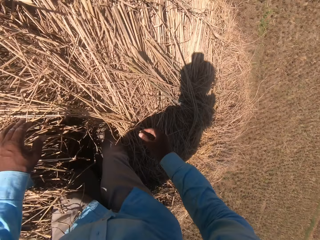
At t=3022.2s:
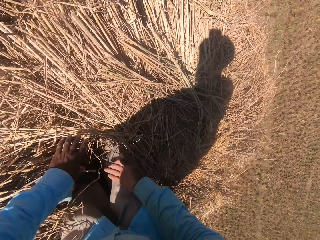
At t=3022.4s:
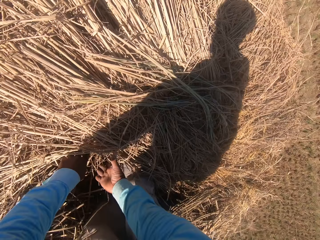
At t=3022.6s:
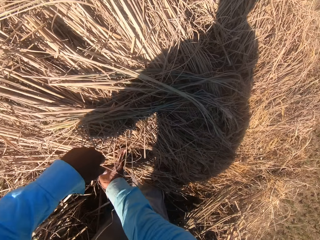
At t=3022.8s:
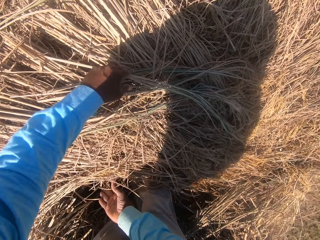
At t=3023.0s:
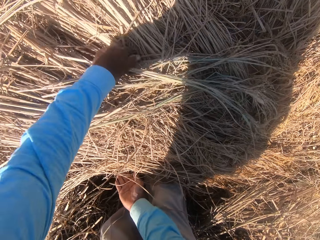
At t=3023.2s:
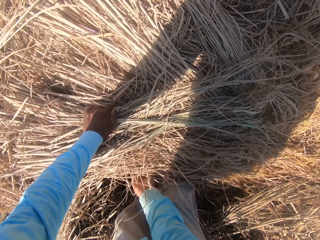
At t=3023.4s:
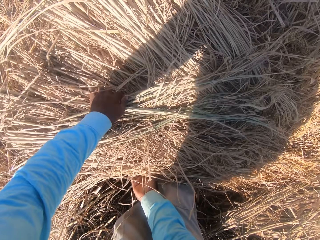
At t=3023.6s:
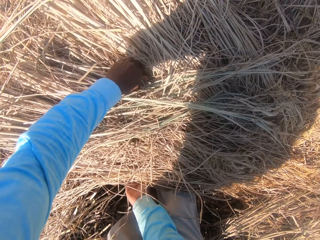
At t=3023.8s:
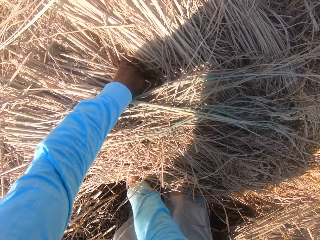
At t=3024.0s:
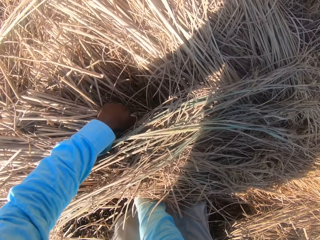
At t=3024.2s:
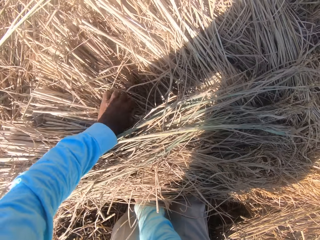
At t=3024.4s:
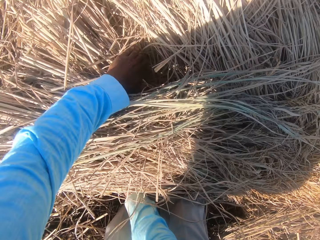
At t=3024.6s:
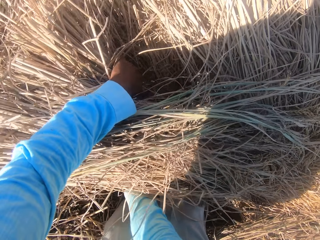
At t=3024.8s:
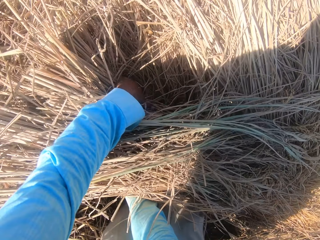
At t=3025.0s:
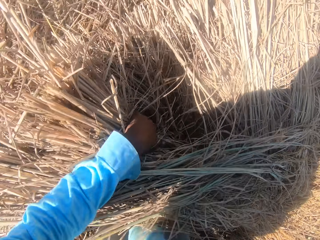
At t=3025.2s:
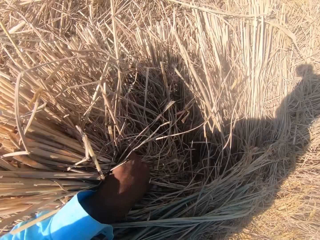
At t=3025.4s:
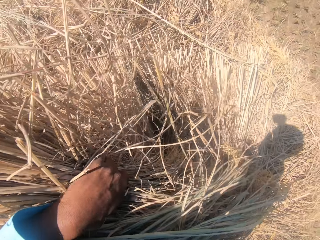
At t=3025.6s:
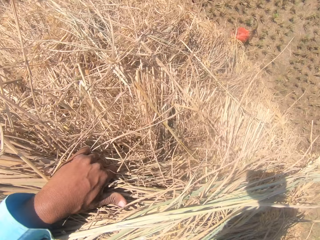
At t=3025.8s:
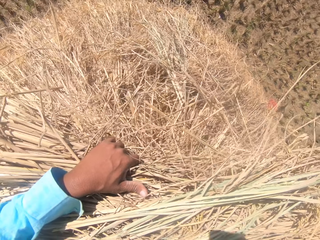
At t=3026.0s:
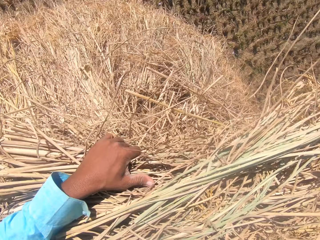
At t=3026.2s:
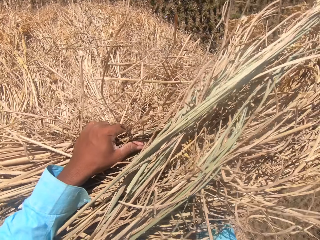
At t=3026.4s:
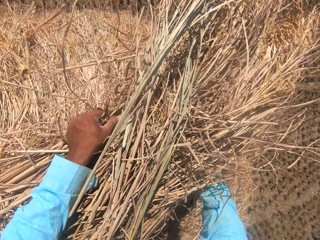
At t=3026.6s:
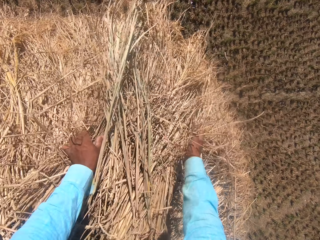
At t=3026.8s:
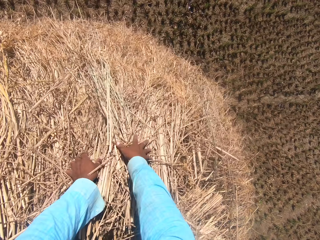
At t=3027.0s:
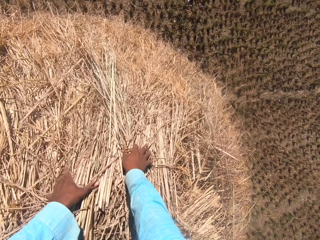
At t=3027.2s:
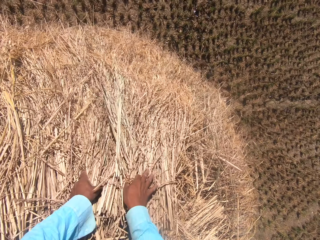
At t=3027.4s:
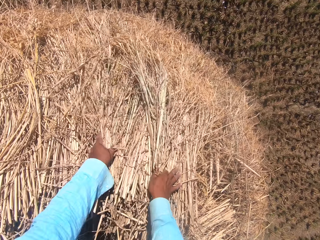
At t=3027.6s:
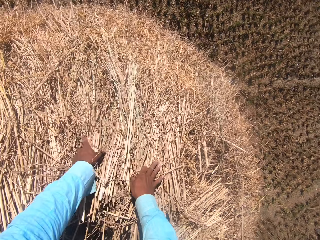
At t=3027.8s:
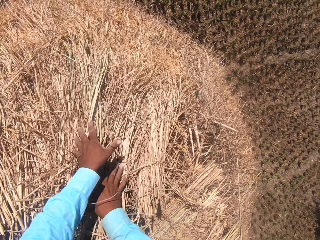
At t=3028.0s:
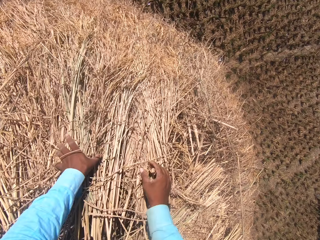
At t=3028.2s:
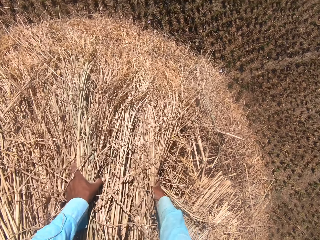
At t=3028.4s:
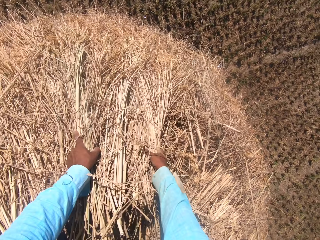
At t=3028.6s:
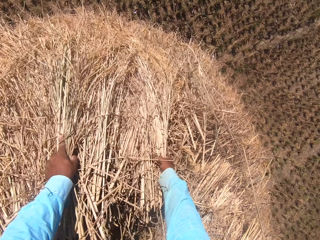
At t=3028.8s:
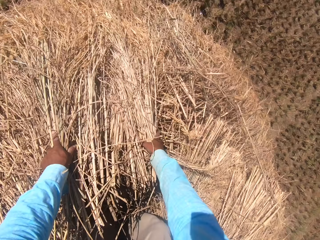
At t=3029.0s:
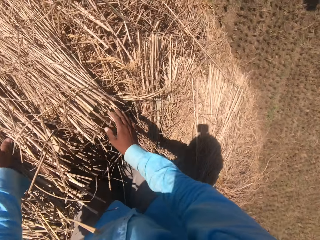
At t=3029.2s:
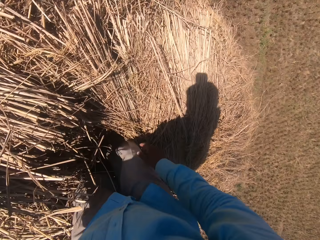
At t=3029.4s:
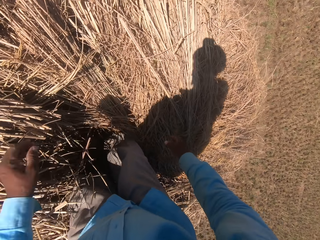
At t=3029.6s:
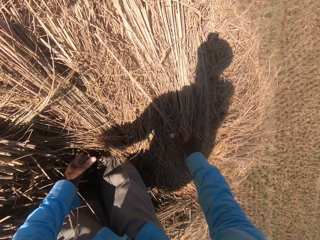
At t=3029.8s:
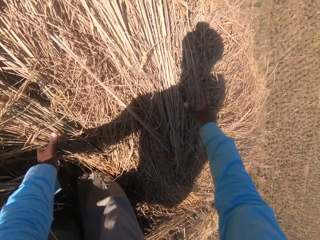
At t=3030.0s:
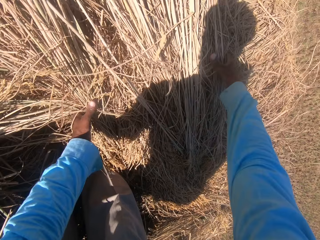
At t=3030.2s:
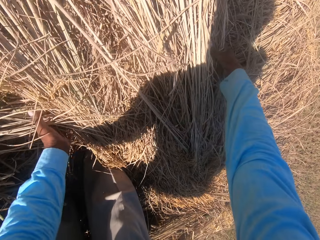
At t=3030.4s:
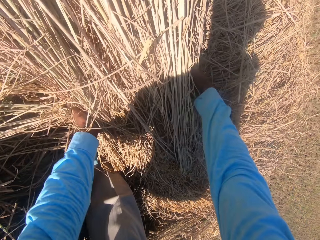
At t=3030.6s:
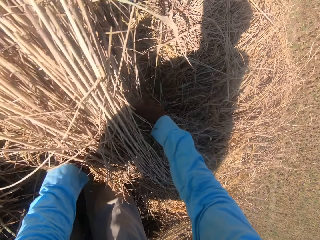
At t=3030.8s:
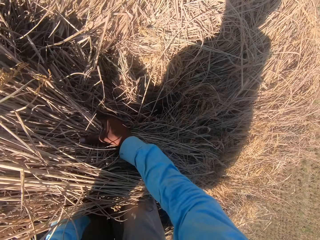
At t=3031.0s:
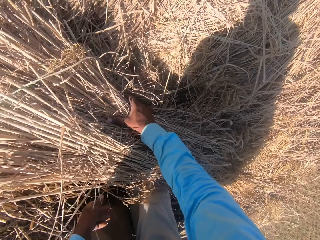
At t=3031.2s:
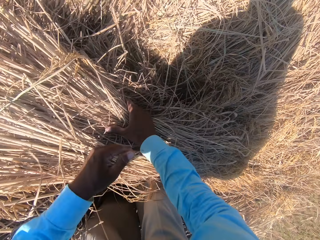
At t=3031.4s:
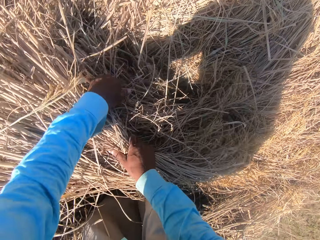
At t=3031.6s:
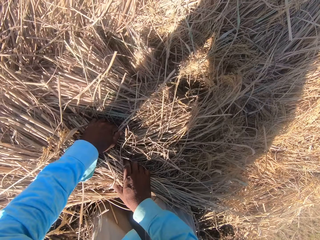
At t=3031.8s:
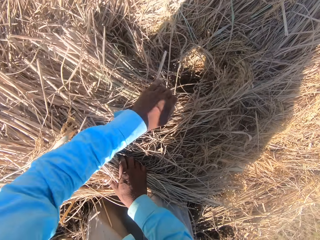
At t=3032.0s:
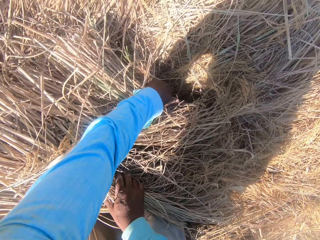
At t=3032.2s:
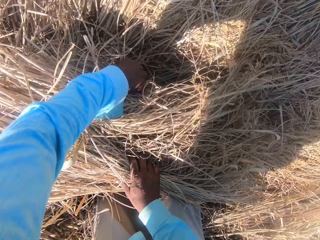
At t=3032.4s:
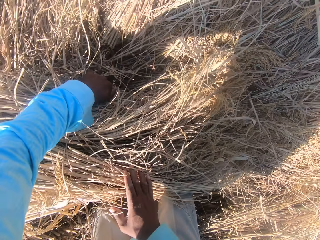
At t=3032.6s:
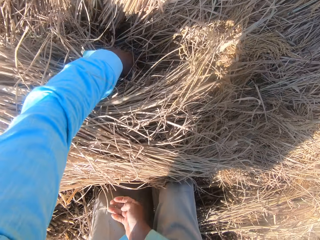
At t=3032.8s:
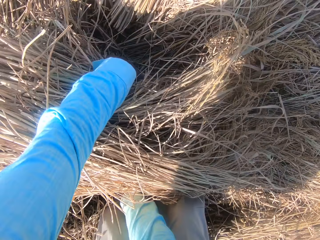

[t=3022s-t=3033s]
The camera wearer picks the dry grass, places the dry grass on the heap, spreads the grass and picks the dry grass.

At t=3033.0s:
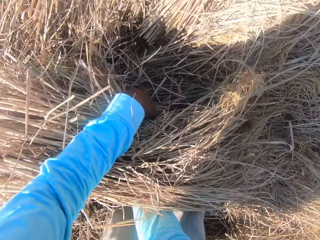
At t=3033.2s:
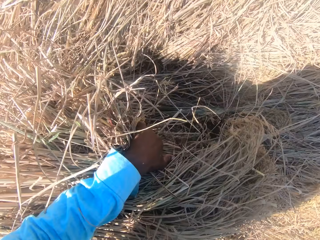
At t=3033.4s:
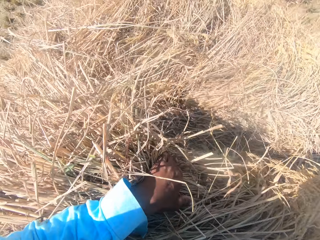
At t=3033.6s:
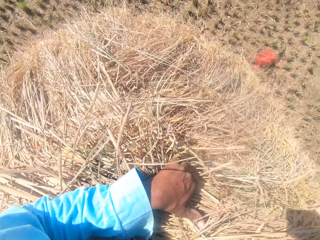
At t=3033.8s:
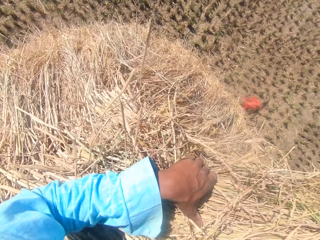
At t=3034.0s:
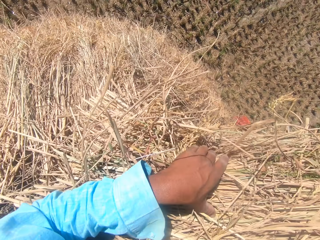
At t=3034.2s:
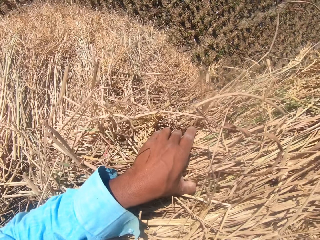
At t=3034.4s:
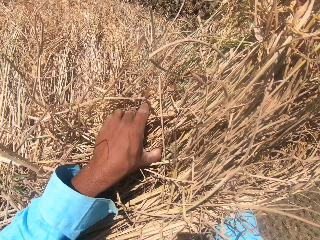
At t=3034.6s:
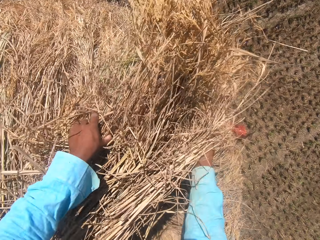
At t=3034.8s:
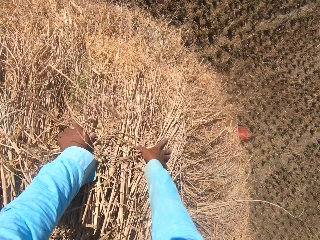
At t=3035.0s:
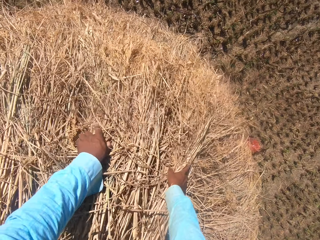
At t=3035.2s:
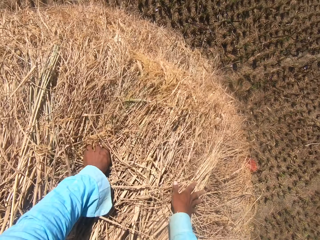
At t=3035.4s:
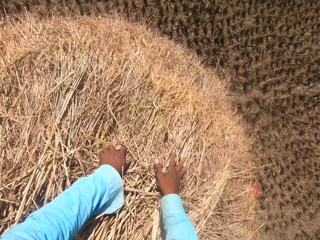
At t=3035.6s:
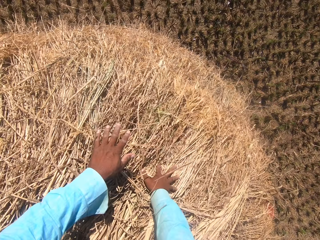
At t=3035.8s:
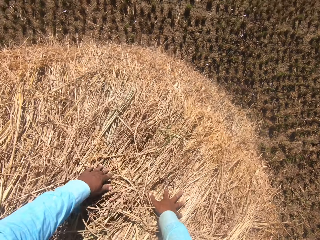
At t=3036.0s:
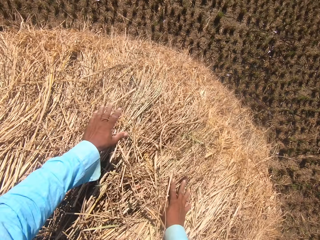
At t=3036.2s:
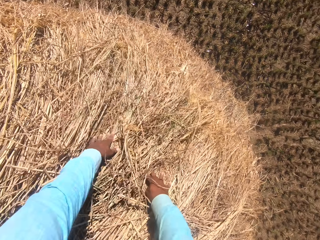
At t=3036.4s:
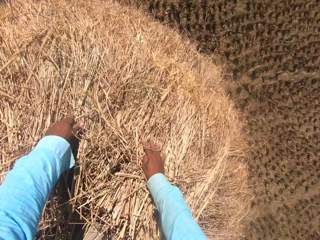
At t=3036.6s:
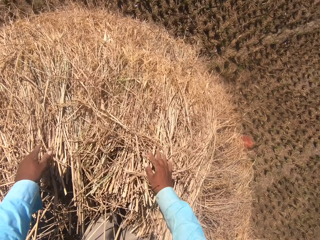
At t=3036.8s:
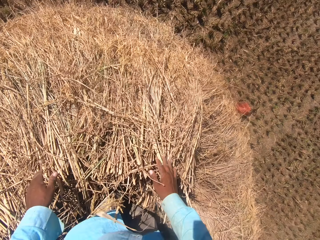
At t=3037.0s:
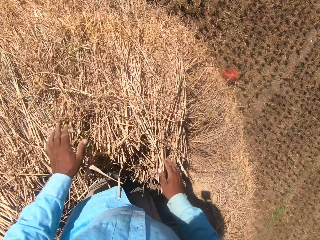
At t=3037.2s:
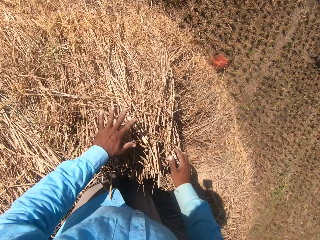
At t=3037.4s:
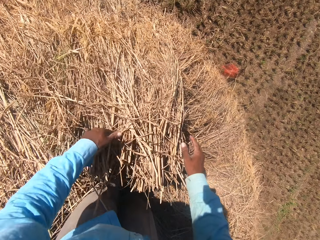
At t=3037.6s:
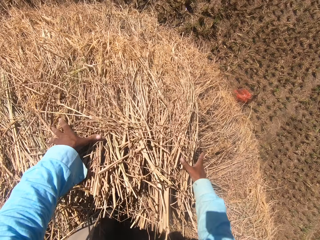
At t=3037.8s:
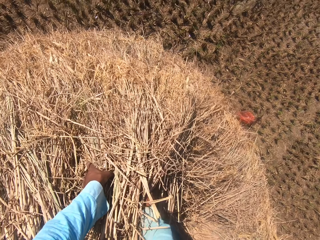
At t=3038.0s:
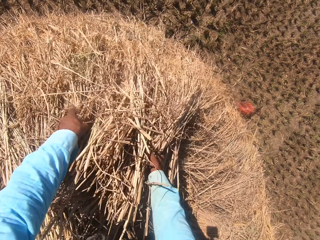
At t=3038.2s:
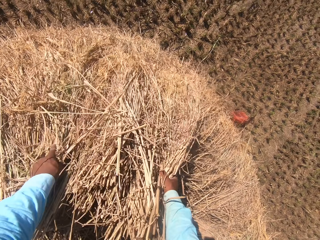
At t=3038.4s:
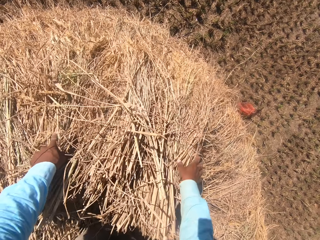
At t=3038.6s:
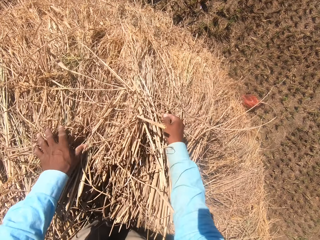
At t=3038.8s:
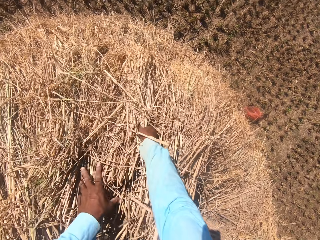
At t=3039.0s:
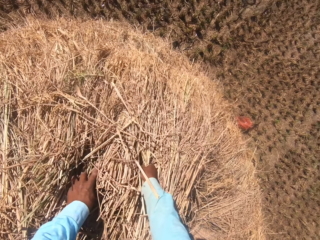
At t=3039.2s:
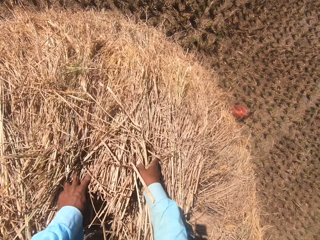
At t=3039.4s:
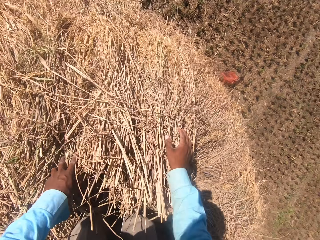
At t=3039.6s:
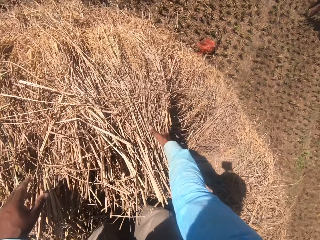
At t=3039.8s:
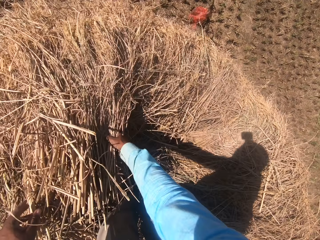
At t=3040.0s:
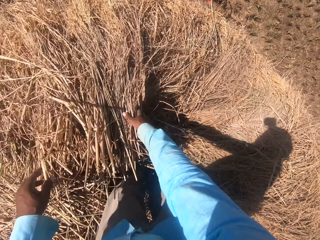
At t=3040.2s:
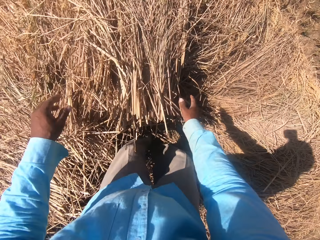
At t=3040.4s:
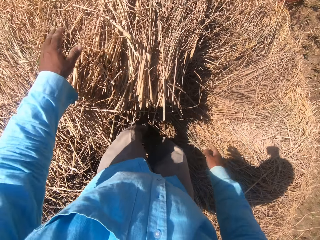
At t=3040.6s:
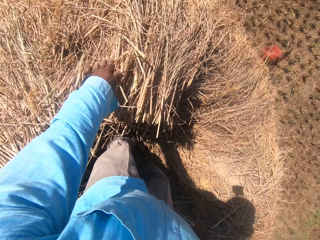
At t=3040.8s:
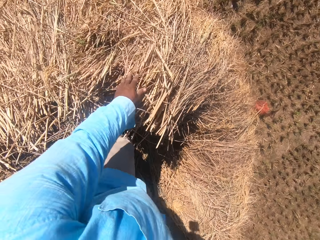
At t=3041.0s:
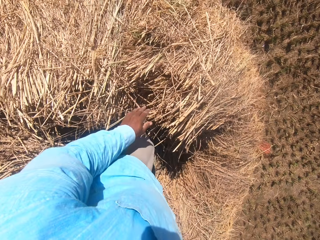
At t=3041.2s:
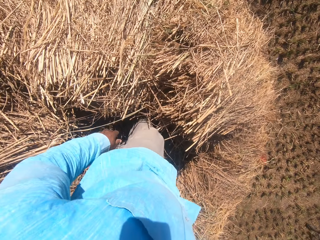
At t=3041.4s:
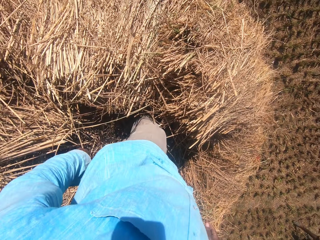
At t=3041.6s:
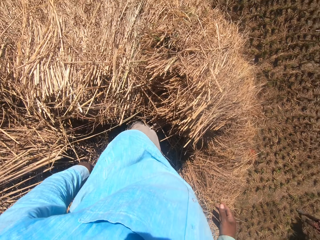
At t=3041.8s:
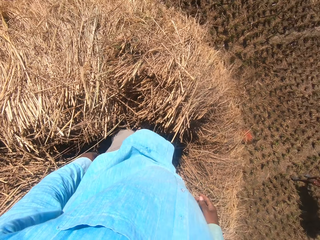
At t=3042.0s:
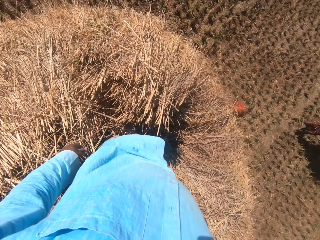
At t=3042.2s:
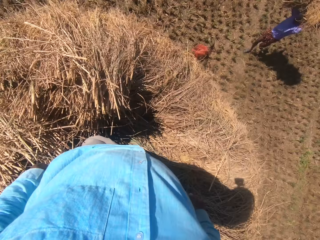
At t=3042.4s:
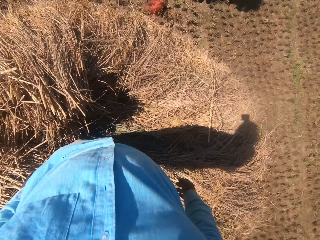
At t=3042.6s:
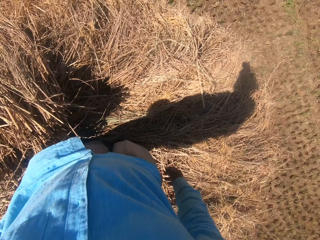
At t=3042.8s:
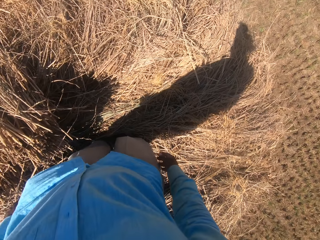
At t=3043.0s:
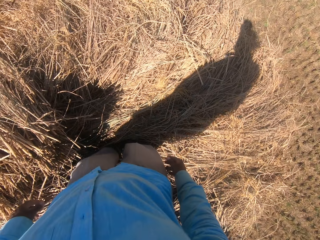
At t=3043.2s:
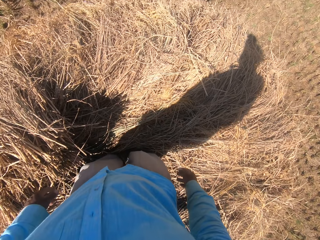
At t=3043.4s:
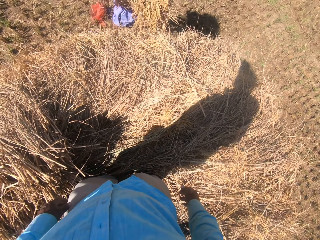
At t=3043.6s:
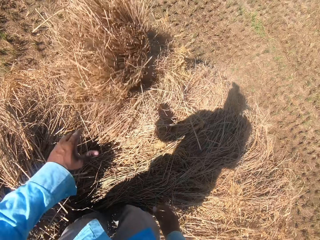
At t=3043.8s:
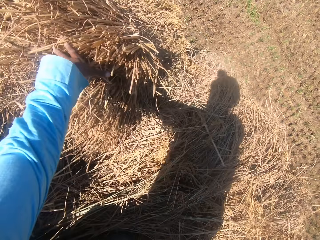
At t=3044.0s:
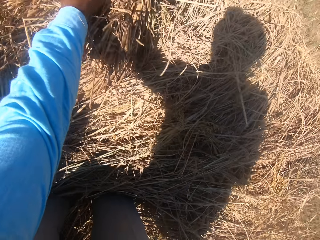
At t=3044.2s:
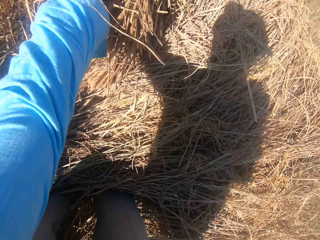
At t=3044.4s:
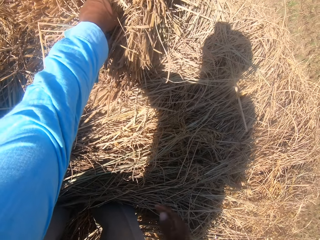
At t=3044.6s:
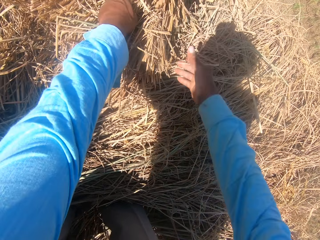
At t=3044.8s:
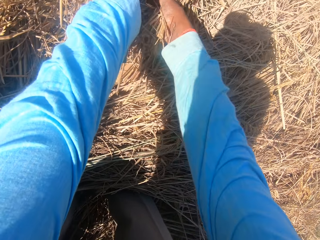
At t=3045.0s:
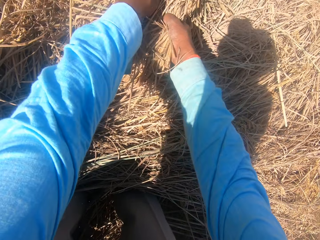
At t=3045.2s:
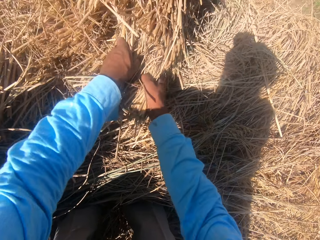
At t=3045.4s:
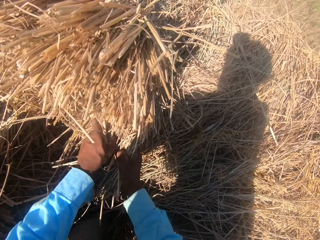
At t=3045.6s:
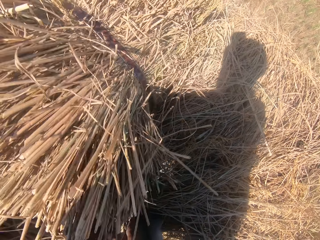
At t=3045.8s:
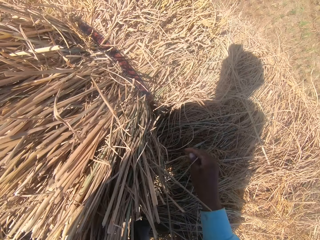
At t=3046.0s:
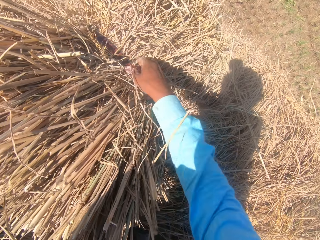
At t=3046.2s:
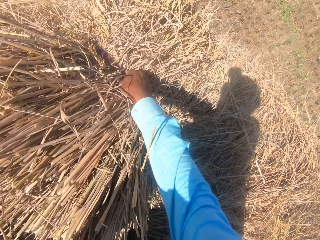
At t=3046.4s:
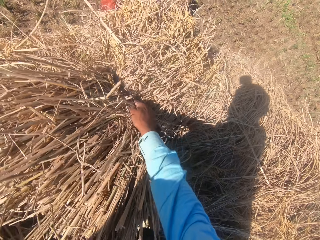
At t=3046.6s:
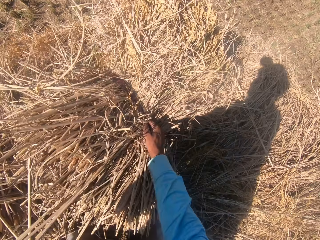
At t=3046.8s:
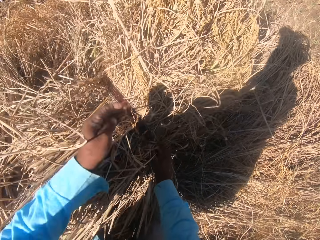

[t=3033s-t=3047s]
The camera wearer places the dry grass on the heap and spreads the grass. They grunt briefly. They look around the heap of dried grass straws for a while. The first man carries another stack of dried grass straws on his head and walks toward the camera wearer. The man throws the stack of dried grass straws towards the camera wearer. The camera wearer collects the stack from the man. They set the stack of dried grass straws on the heap.
